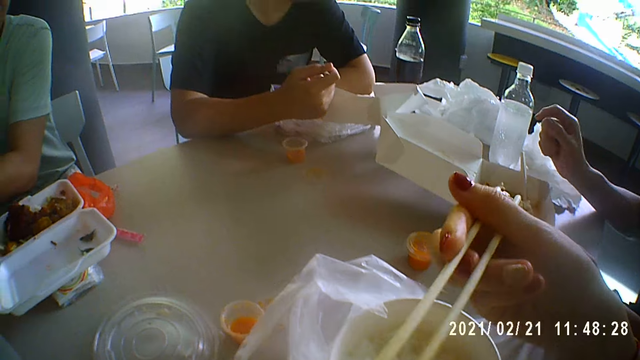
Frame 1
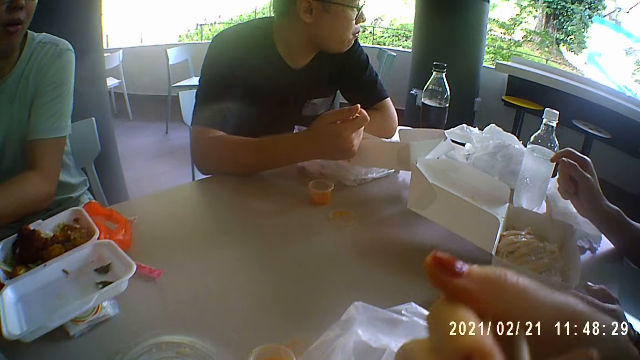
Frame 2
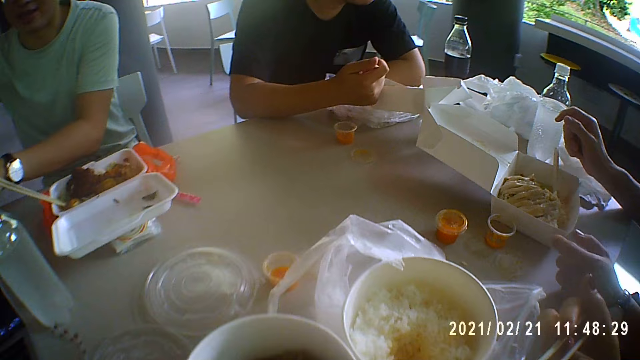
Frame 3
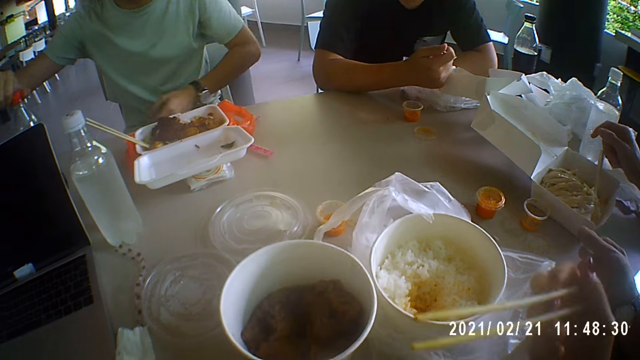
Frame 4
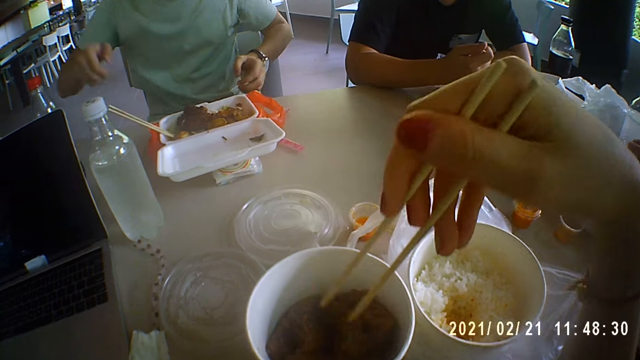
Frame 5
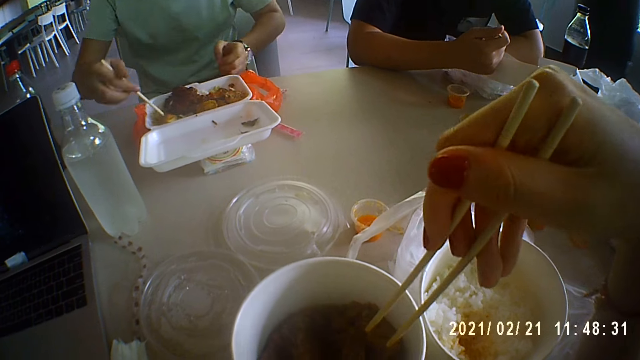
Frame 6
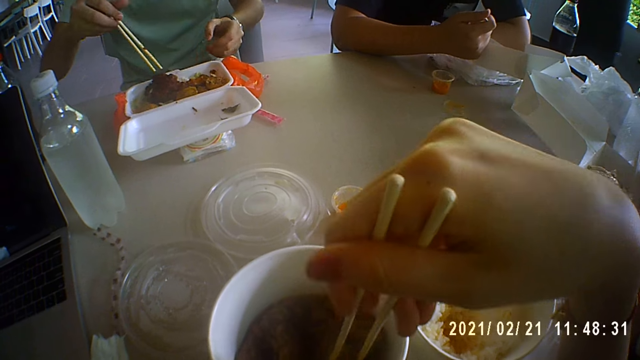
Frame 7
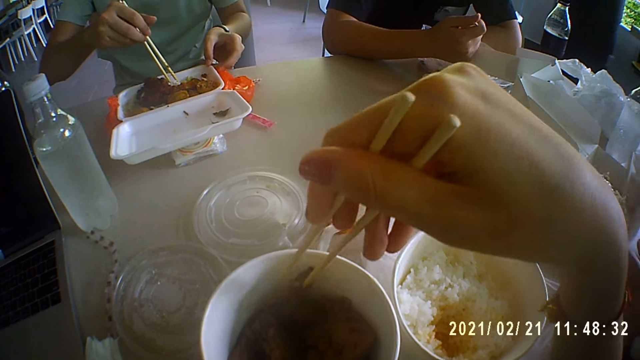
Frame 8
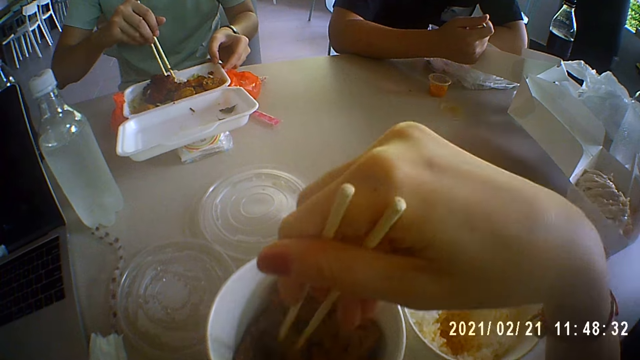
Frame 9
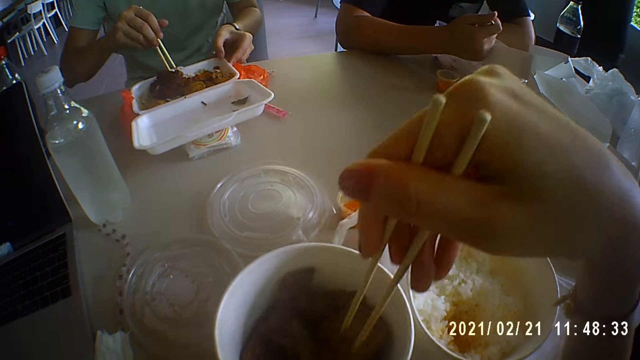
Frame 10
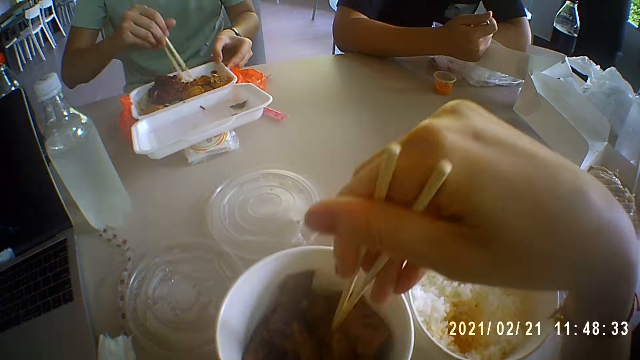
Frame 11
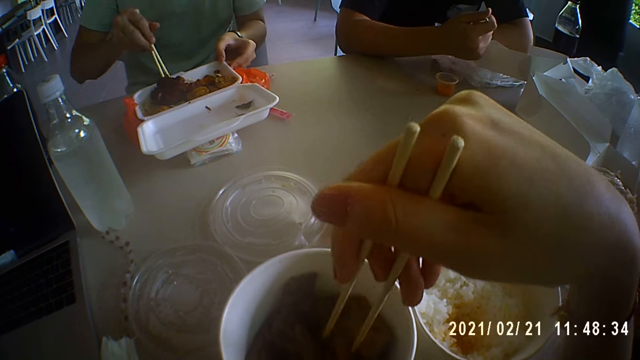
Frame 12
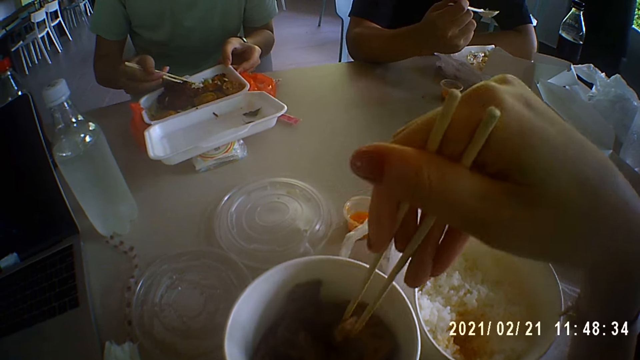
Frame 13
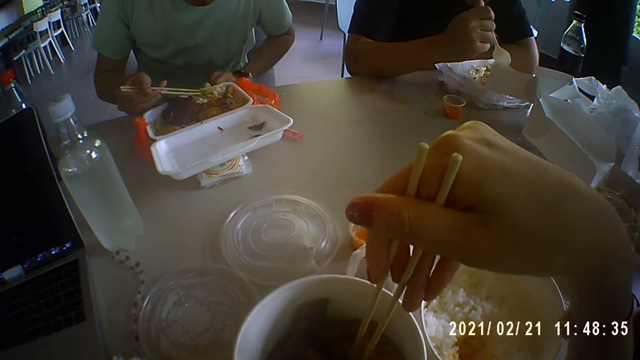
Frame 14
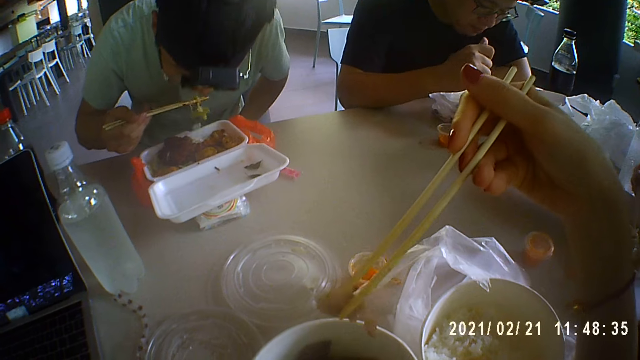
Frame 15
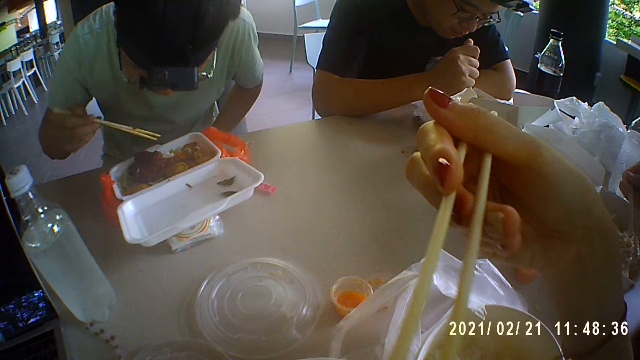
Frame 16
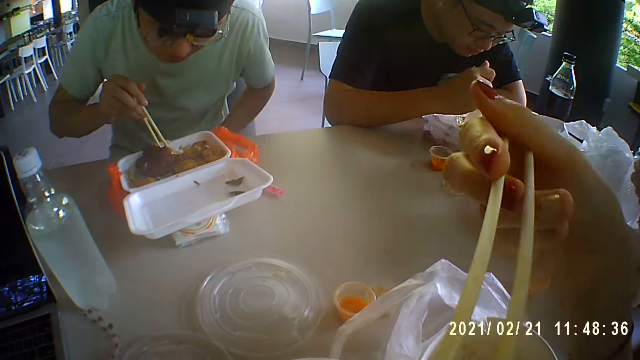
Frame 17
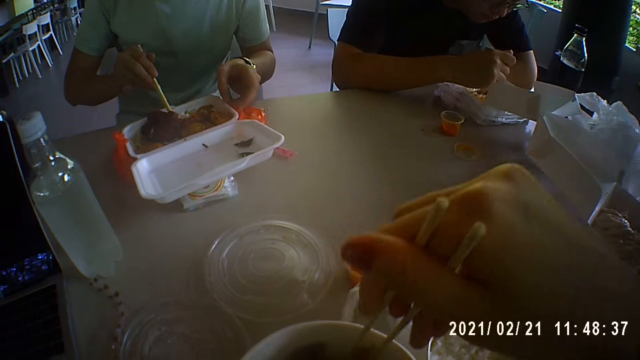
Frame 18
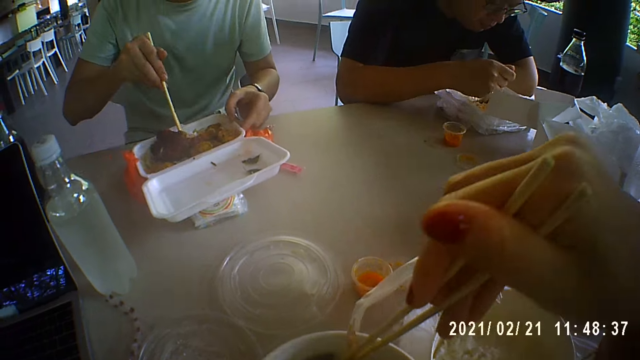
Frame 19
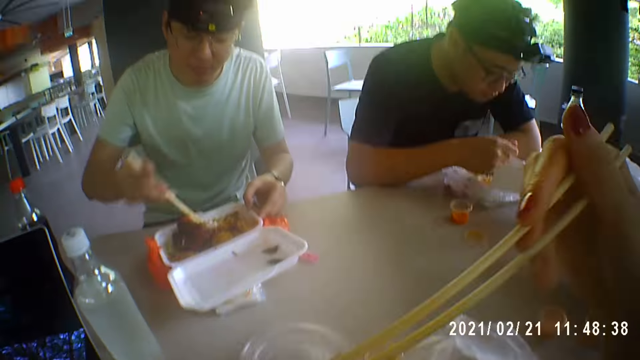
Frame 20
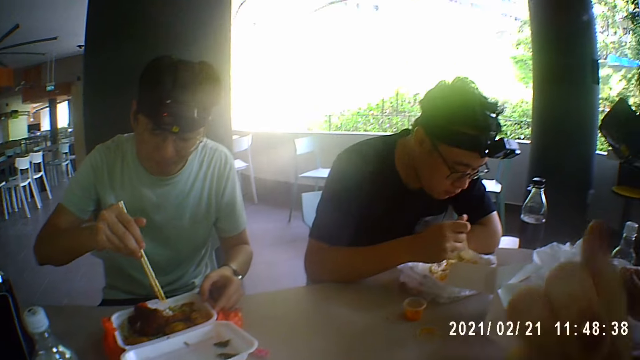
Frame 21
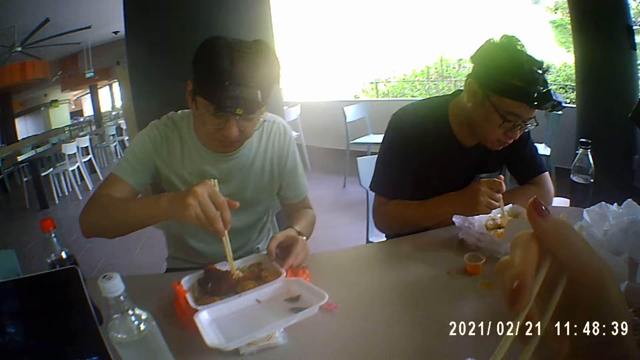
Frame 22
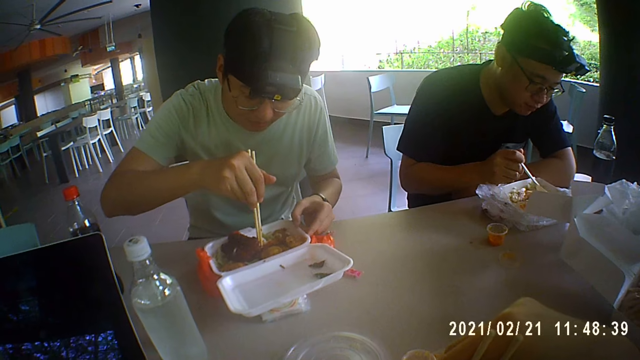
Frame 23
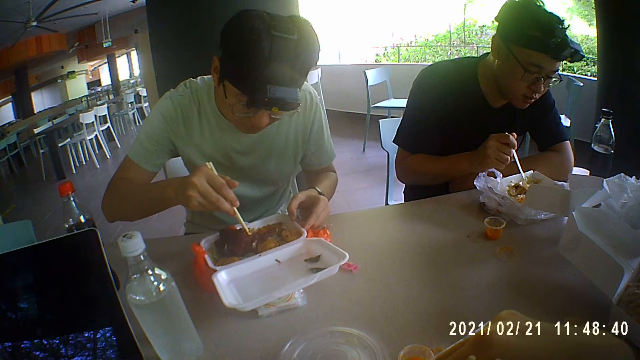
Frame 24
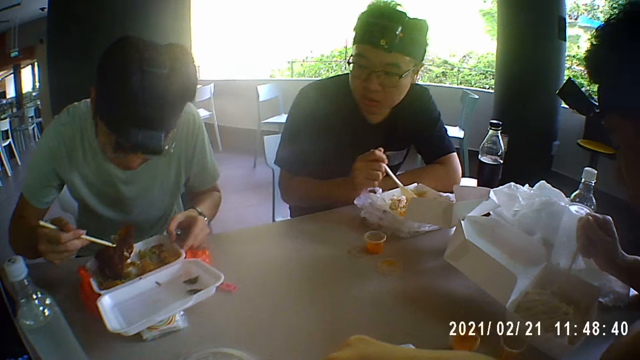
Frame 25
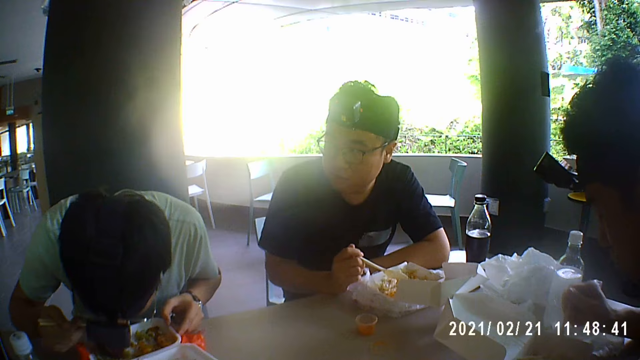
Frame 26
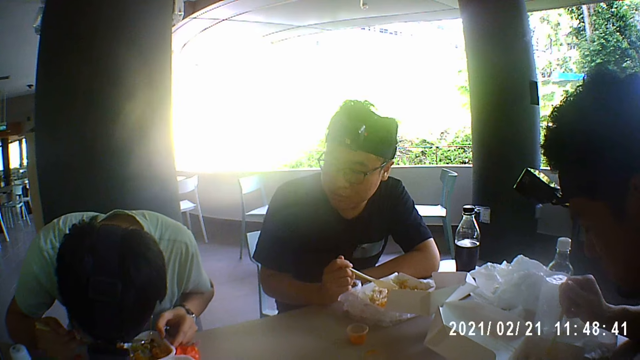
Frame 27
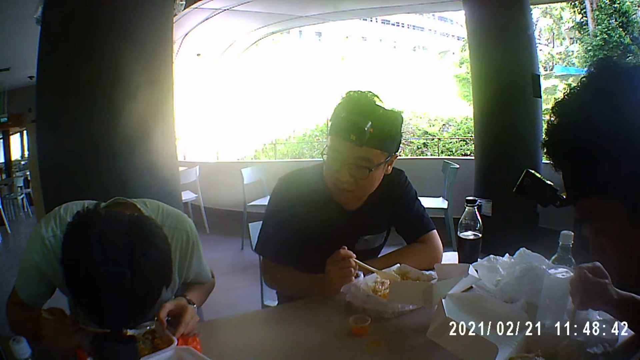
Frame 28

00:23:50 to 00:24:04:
The camera wearer eats the rice with the chopsticks in her right hand. A man touches the lid of the cola with his right hand. The camera wearer sorts chicken in the soup bowl with the chopsticks in her right hand. The man picks the chopsticks from the disposable container with his right hand and touches the disposable container with his left hand. The camera wearer picks a veggie from the soup bowl with the chopsticks in her right hand. The man takes veggies from the disposable container with the chopsticks in his right hand and eats the veggies with the chopsticks in his right hand. Another man stirs the rice in the disposable container with the spoon in his right hand. The camera wearer eats the veggie with the chopsticks in her right hand. A third man takes rice from the disposable container with the spoon in his right hand. The first man touches the disposable container with his left hand. The camera wearer picks the veggie from the soup bowl with the chopsticks in her right hand and eats the veggie with the chopsticks in her right hand. The first man picks a chicken from the disposable container with the chopsticks in his right hand. The second man converses with the first man. The first man eats the chicken with the chopsticks in his right hand. The third man stirs the rice in the disposable container with the spoon in his right hand.

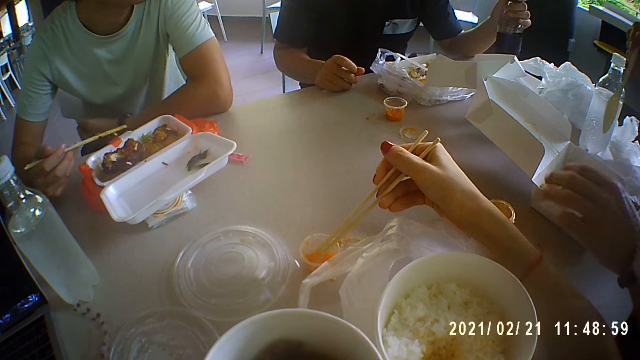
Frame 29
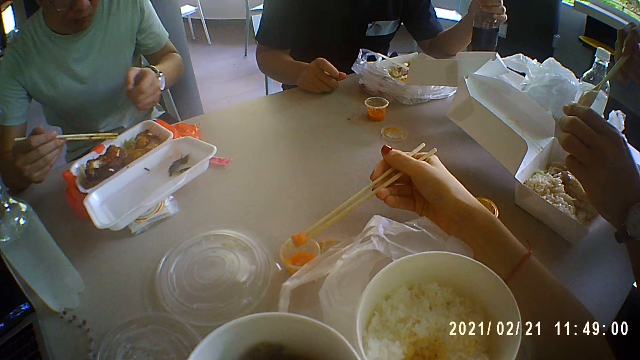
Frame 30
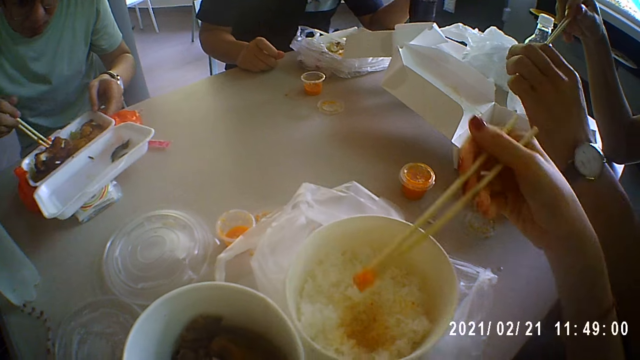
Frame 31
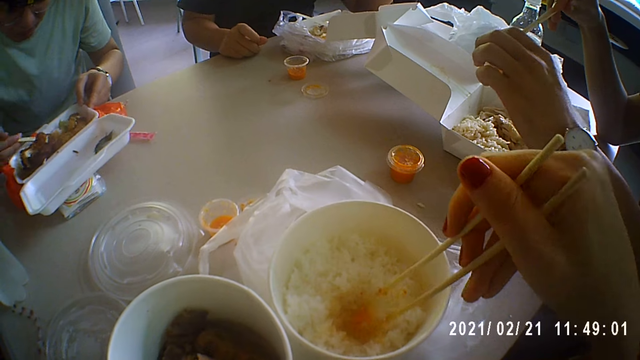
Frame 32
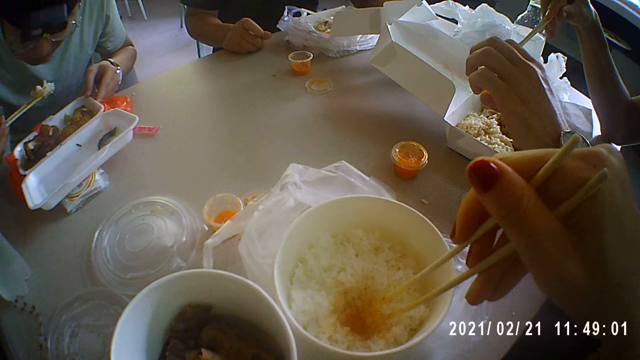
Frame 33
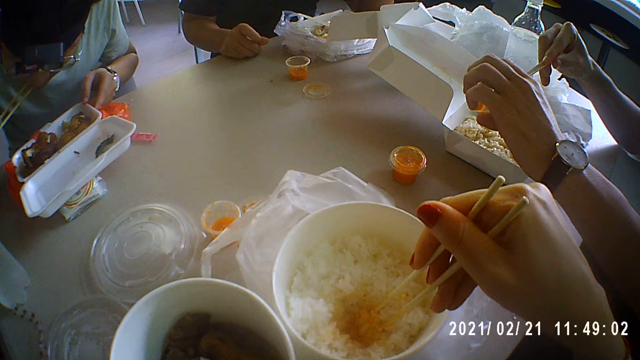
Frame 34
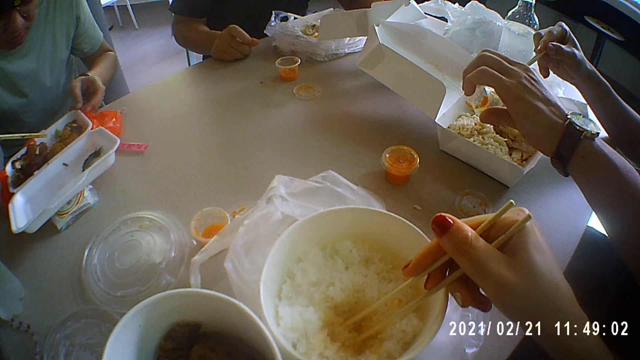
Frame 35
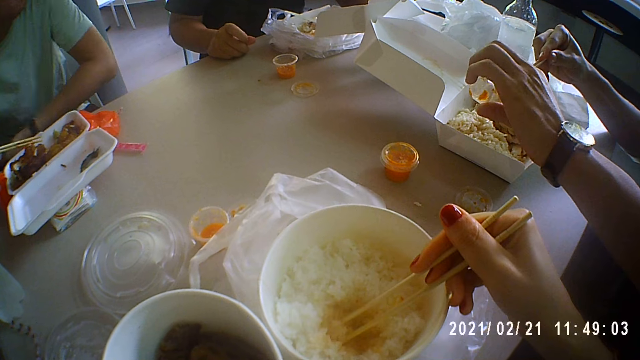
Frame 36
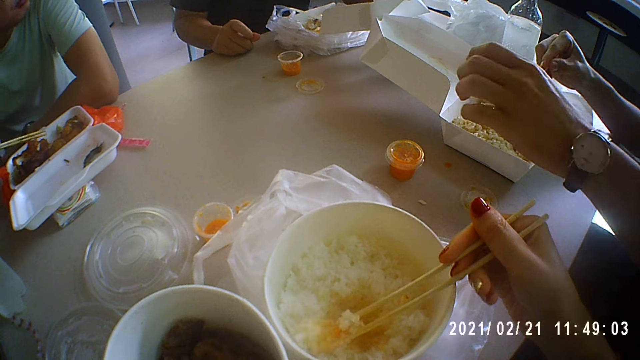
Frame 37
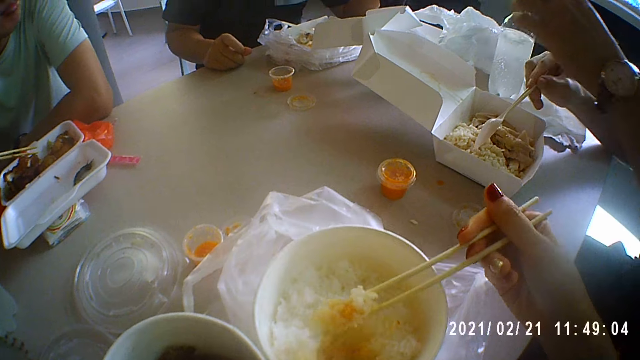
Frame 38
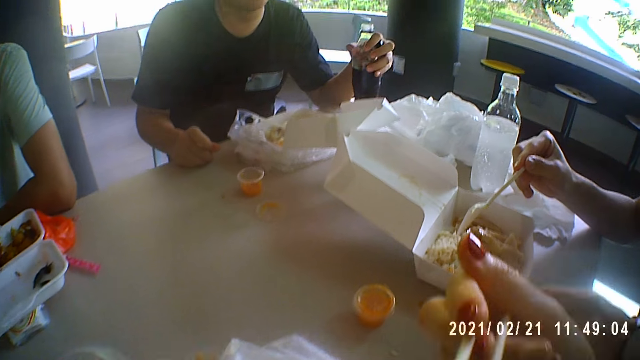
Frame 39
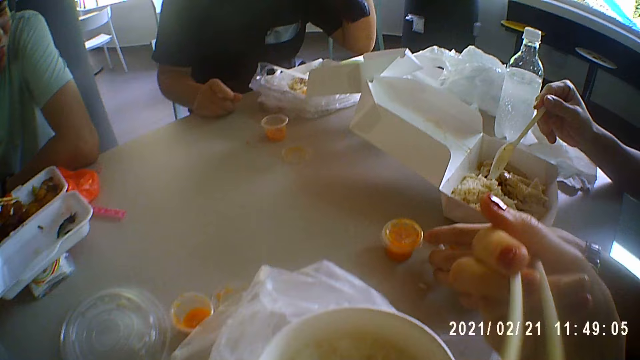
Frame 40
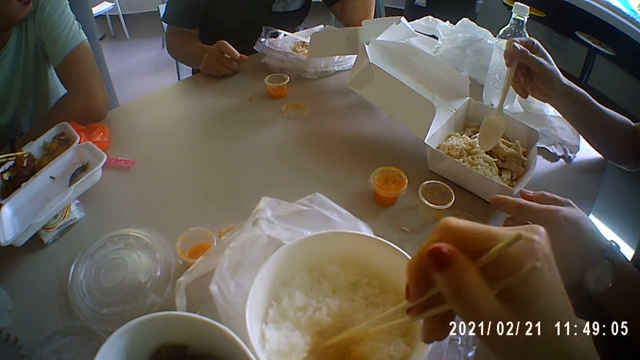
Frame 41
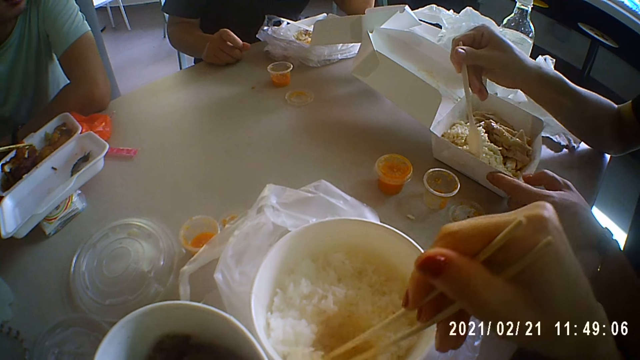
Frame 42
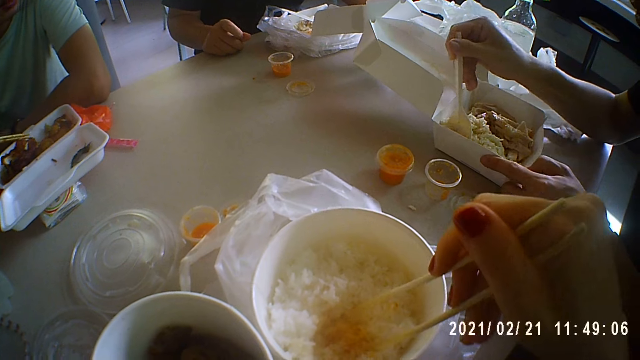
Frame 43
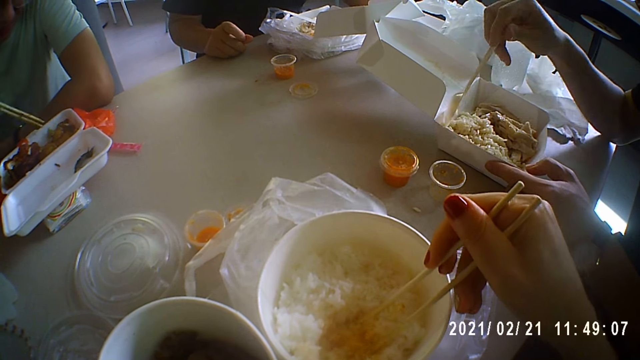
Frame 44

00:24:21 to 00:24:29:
A man touches the bottle of cola on the table with his left hand. Another man picks the sauce cup from the table with his left hand. The camera wearer scoops stew. The second man pours the sauce in the disposable container with the spoon in his right hand and the sauce cup in his left hand. A third man touches the disposable container with his left hand. The camera wearer drops the sauce on the rice in the bowl with the chopsticks in her right hand. The third man takes rice from the disposable container with the chopsticks in his right hand and eats the rice with the chopsticks in his right hand. The camera wearer stirs the sauce with the rice in the bowl with the chopsticks in her right hand. She takes rice from the bowl with the chopsticks in her right hand and eats the rice with the chopsticks in her right hand. The first man drinks from the cola bottle in his left hand. The second man drops the sauce cup on the table with his left hand. The camera wearer stirs the rice with the chopsticks in her right hand. The second man stirs the rice with the spoon in his right hand.
